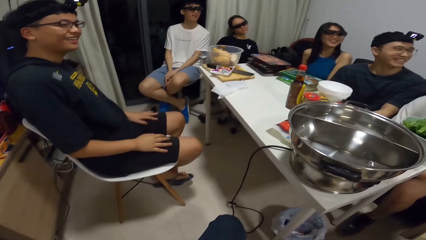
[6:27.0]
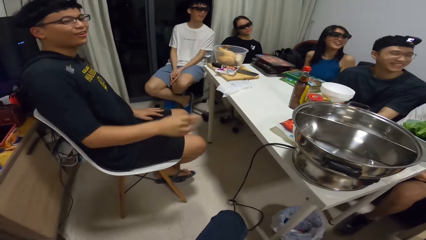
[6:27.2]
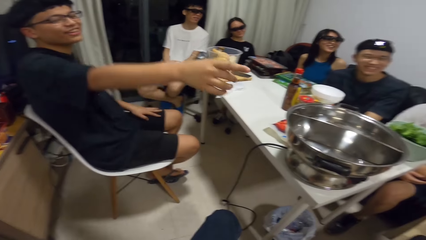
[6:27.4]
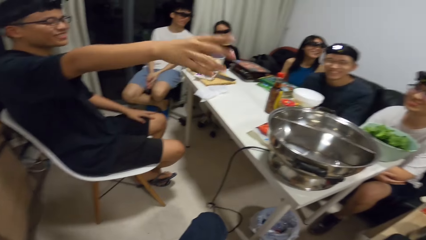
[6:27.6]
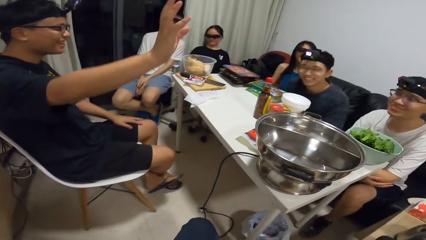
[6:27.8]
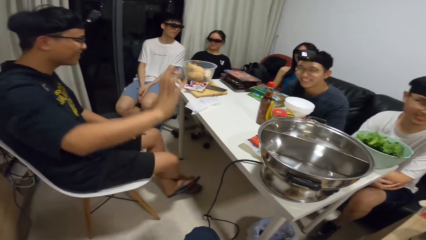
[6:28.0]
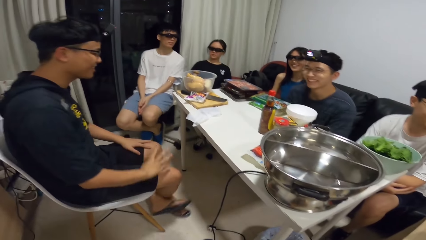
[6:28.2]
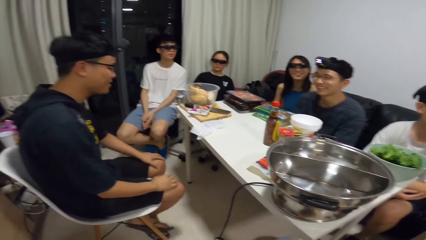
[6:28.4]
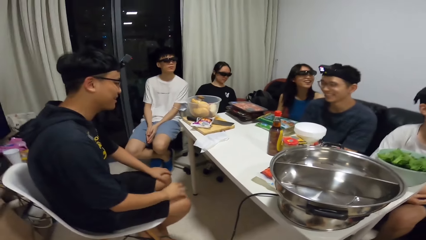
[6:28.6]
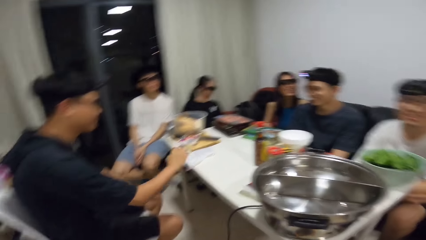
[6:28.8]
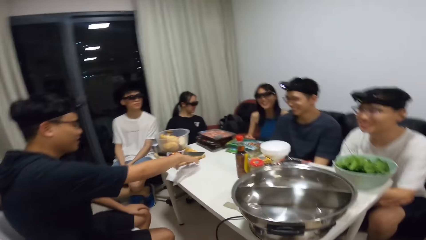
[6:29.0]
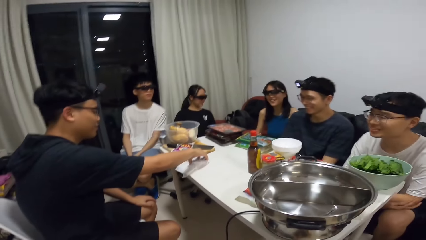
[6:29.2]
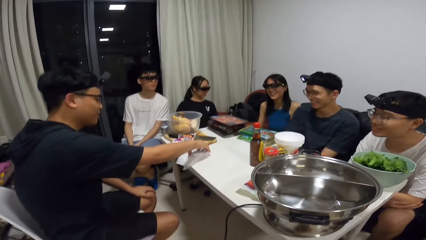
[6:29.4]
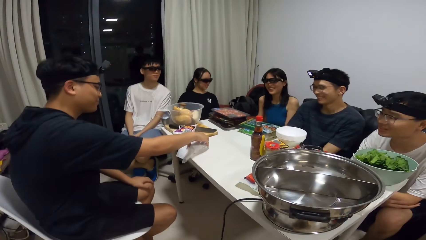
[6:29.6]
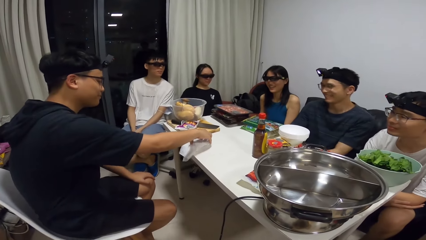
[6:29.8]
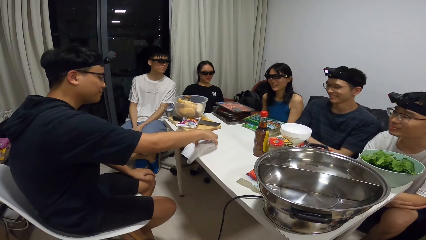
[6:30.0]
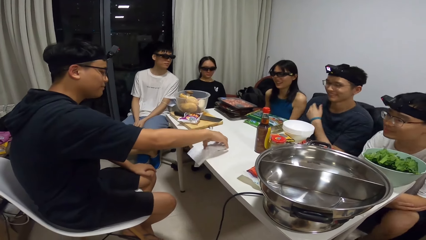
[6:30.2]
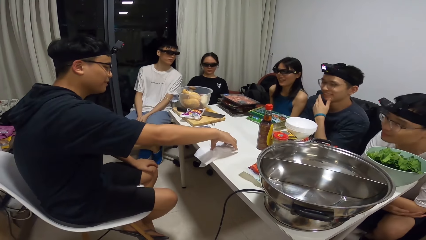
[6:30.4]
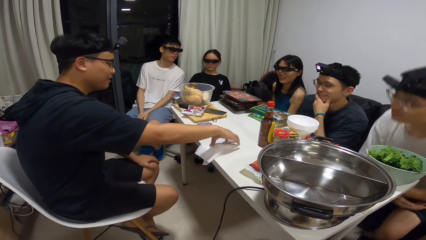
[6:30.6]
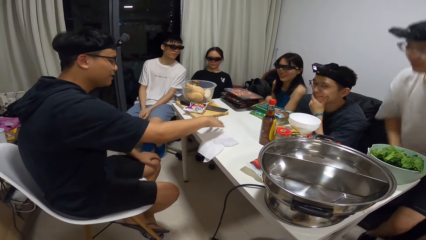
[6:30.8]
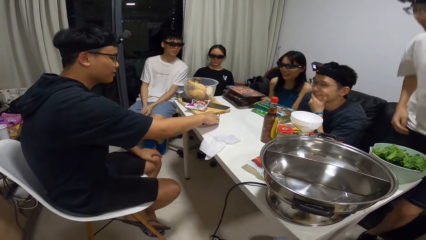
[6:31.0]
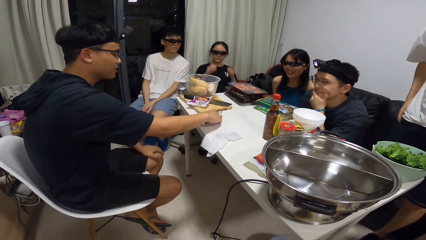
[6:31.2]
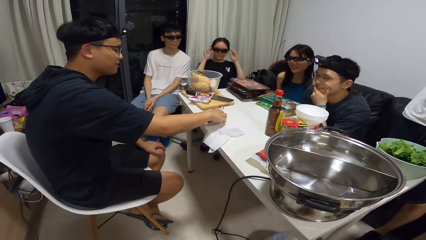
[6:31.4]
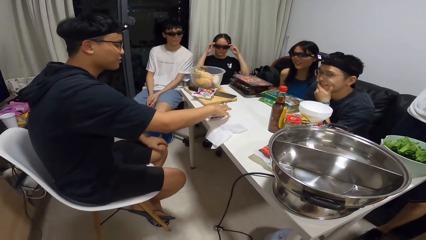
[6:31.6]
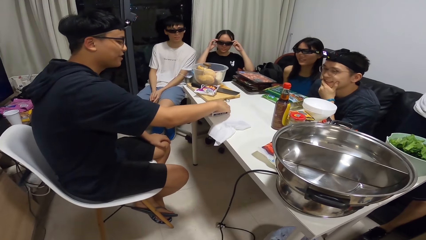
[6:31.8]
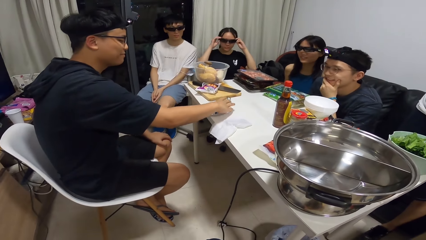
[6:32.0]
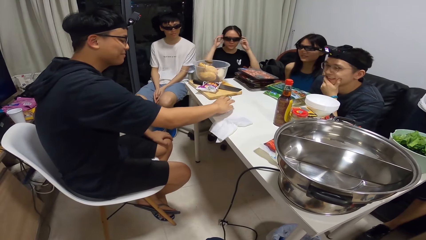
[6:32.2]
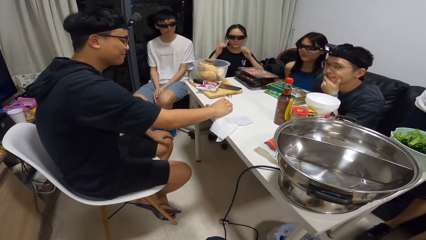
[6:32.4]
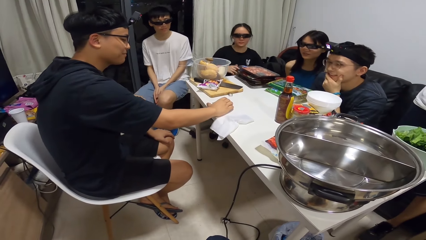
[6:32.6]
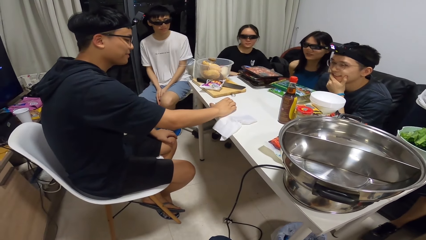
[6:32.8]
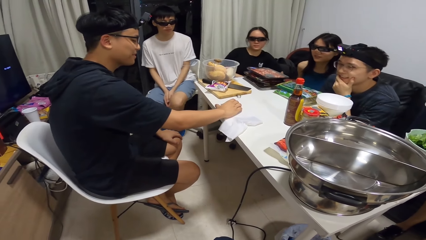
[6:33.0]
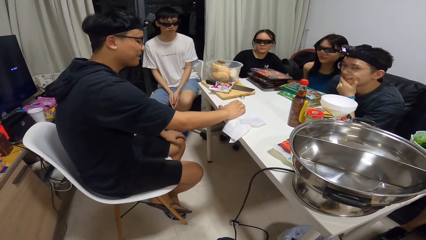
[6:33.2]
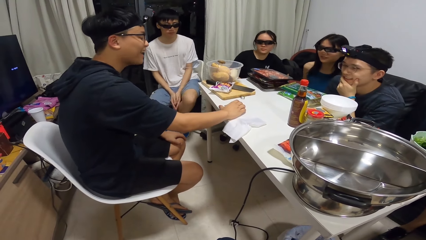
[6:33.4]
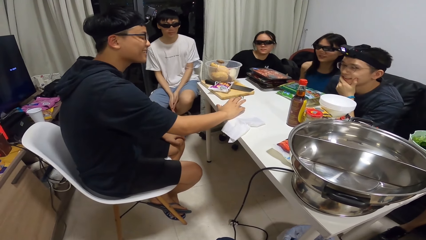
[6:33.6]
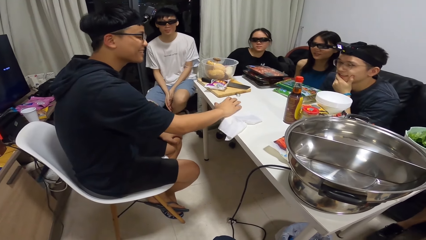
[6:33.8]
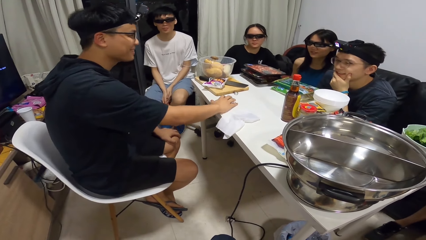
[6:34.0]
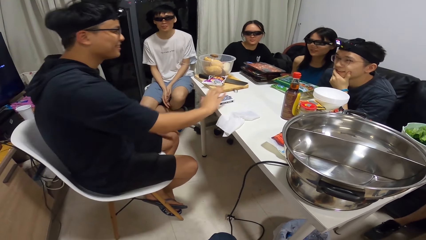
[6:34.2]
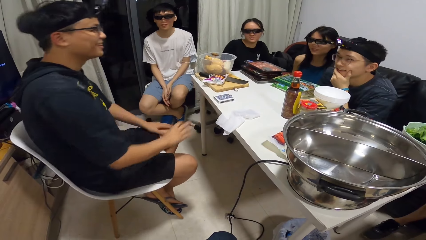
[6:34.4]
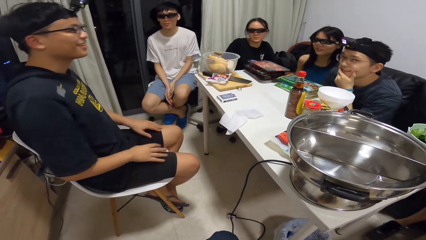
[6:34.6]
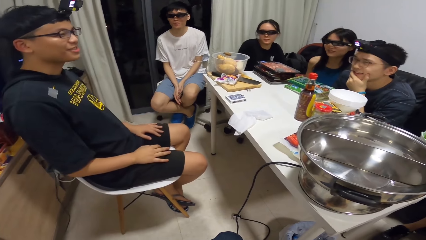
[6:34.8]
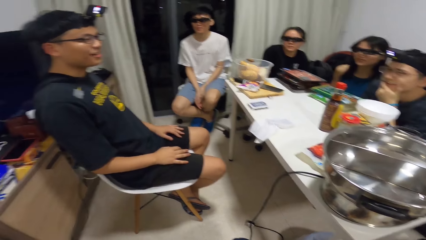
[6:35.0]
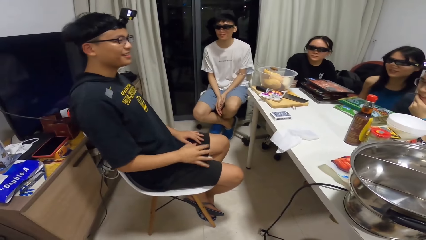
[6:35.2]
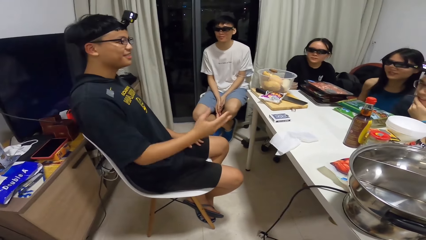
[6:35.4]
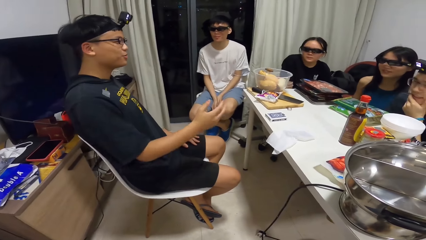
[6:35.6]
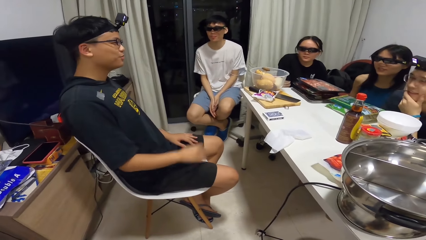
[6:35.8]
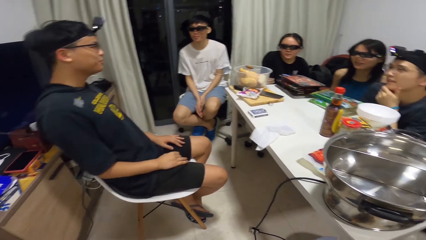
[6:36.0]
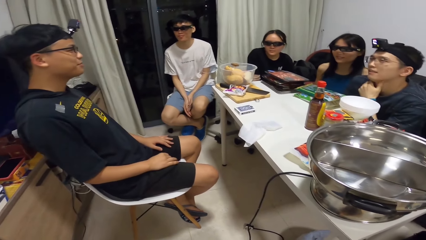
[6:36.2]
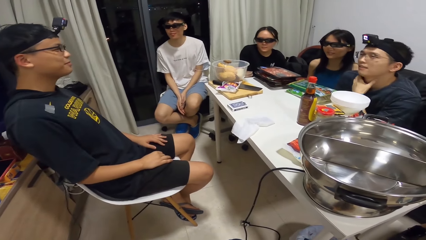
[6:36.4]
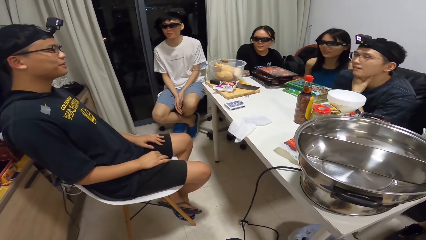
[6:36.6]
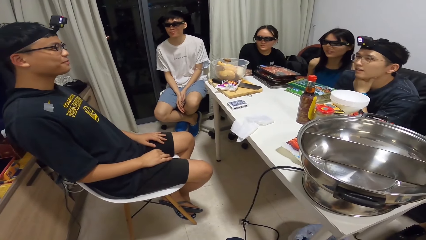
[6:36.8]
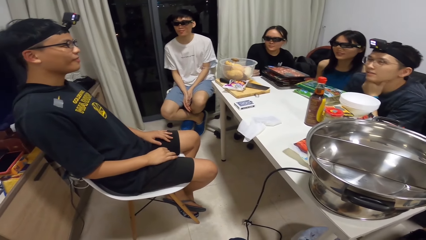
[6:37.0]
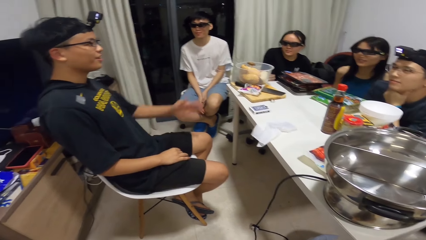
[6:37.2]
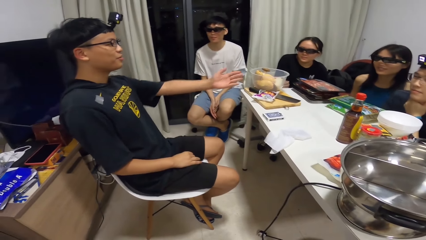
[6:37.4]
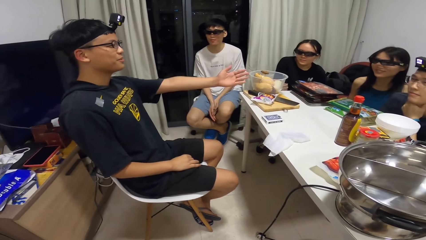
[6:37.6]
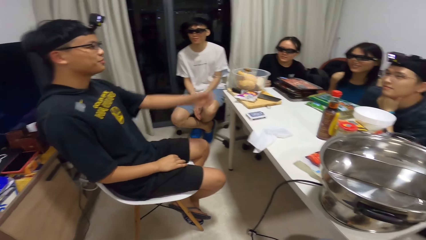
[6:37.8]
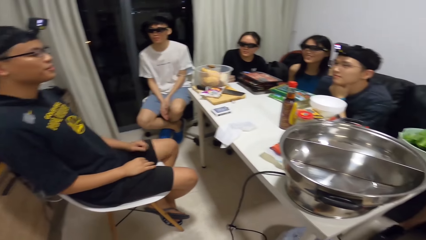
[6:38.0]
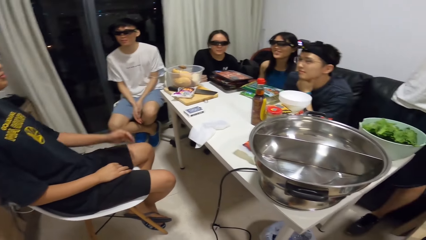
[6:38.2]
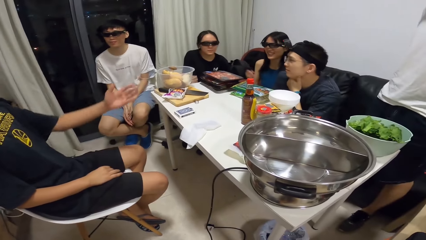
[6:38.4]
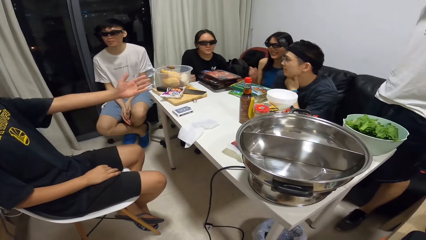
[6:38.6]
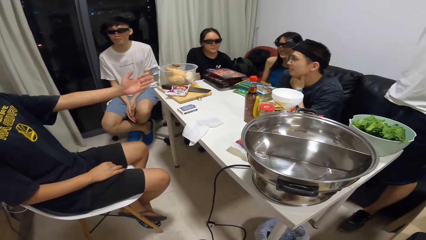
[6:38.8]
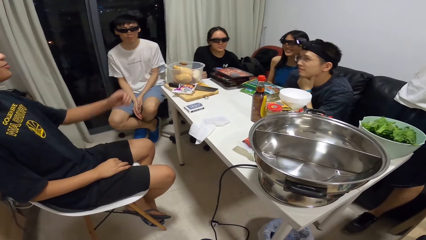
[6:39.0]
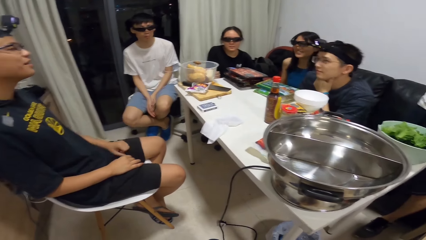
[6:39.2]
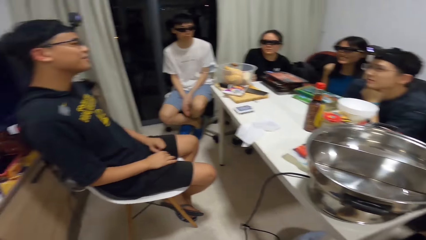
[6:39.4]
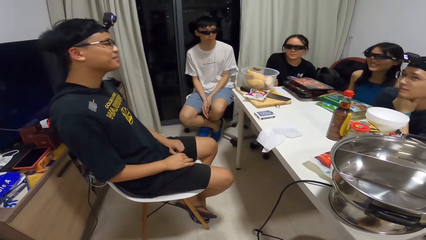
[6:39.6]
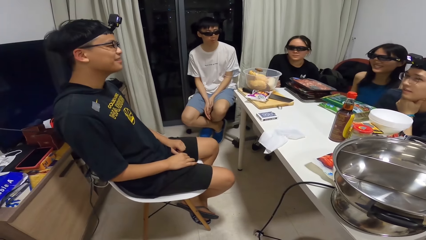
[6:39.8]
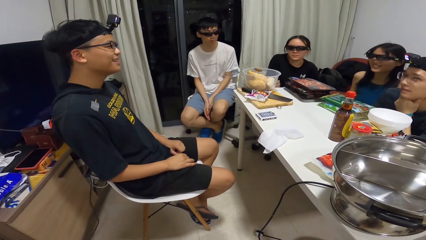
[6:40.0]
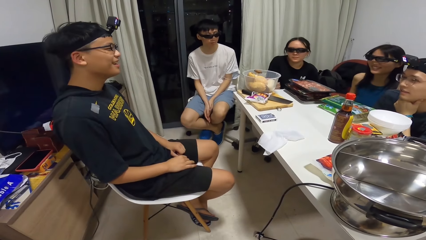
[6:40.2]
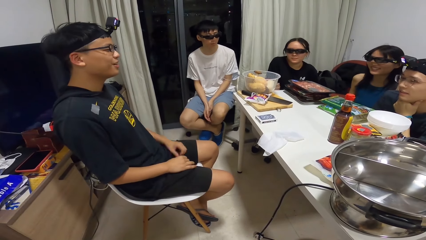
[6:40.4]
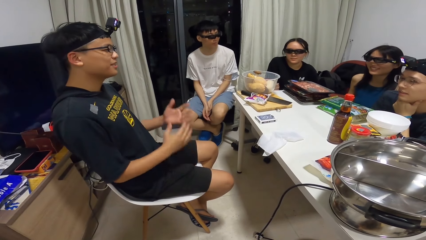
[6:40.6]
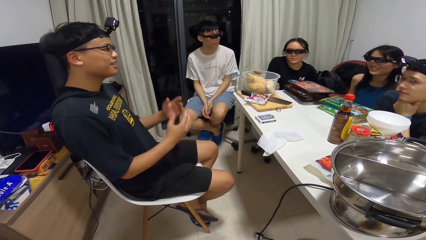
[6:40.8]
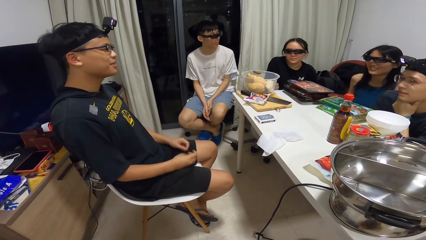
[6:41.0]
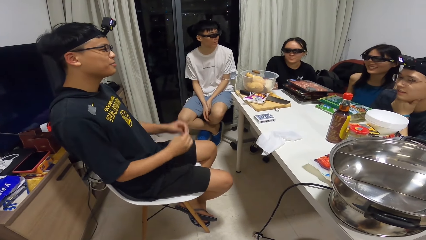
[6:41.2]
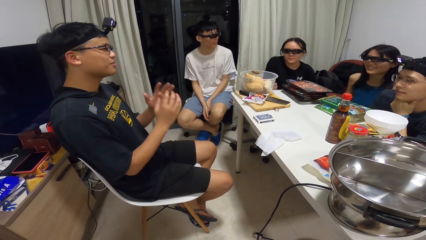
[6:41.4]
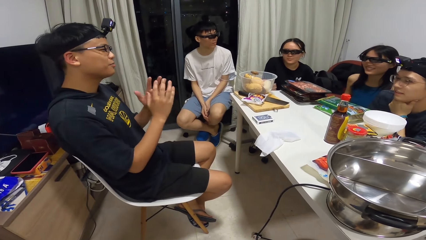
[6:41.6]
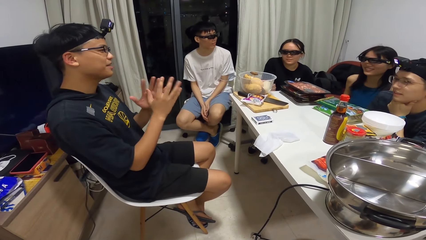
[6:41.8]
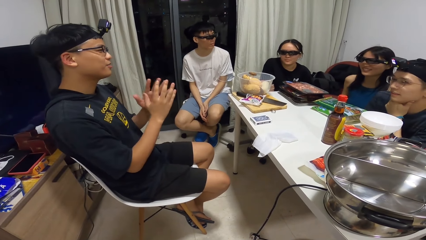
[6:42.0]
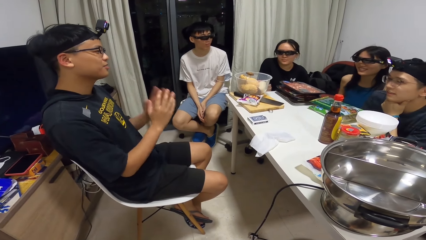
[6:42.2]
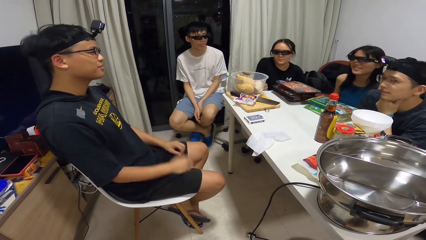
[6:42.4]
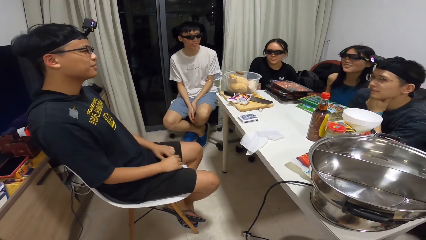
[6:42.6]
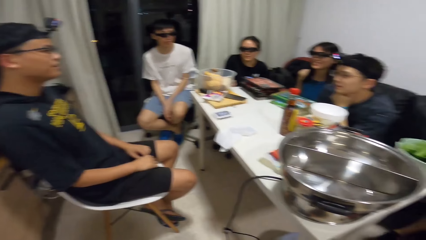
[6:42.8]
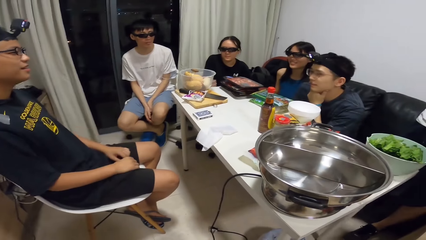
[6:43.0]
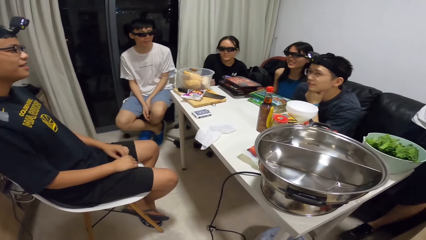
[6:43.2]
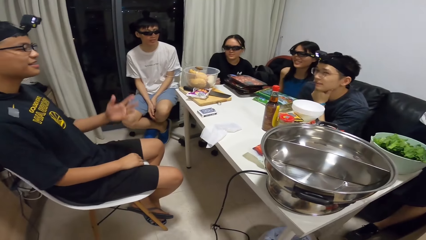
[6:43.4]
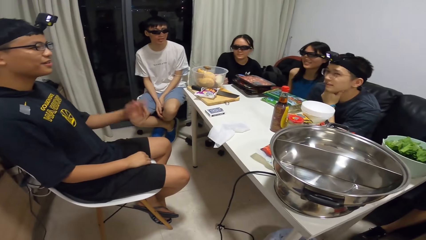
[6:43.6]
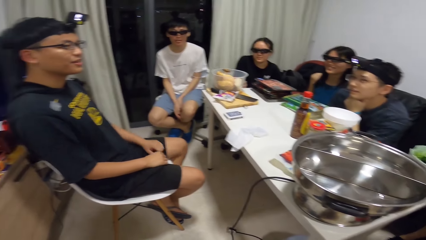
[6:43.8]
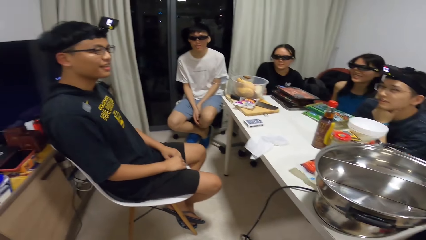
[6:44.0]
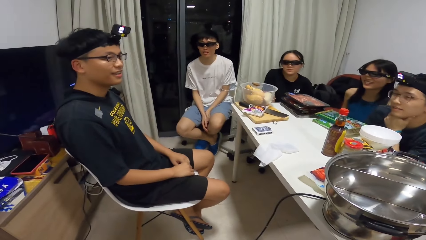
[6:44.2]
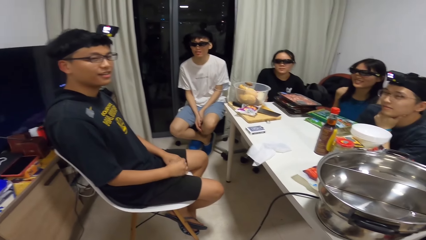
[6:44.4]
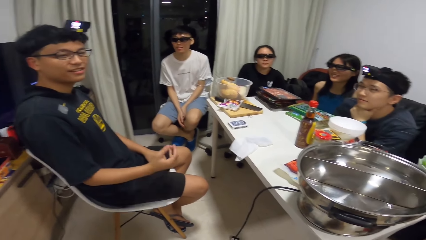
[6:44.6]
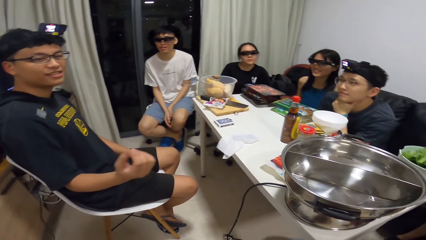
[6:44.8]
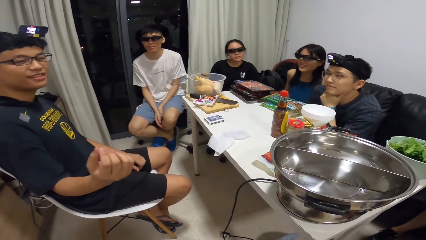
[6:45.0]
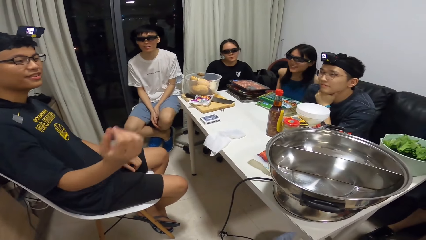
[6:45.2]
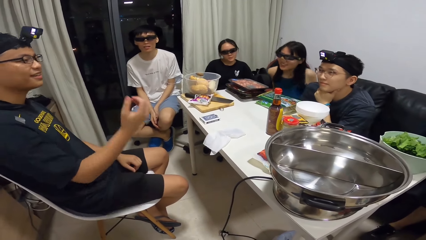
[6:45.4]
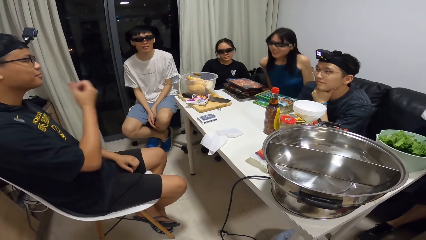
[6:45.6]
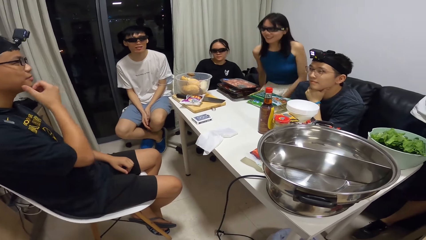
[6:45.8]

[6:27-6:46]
A man moves a tissue paper on the table with his right hand. The man moves a pack of cards on the table with his right hand. The man talks to people.
